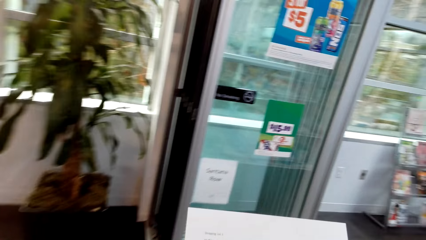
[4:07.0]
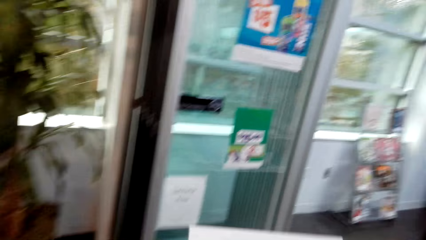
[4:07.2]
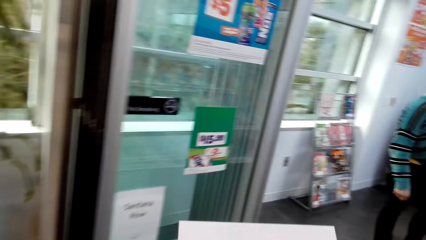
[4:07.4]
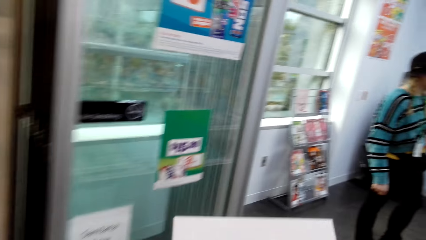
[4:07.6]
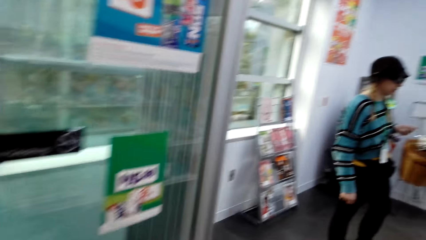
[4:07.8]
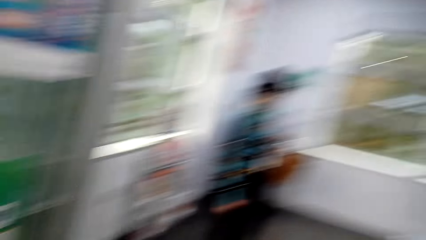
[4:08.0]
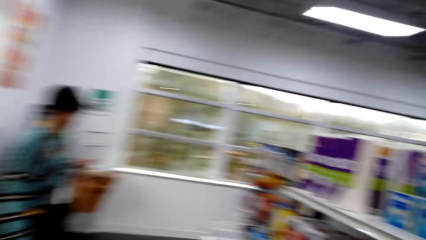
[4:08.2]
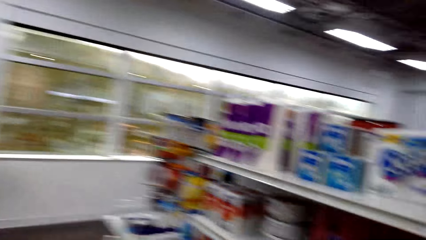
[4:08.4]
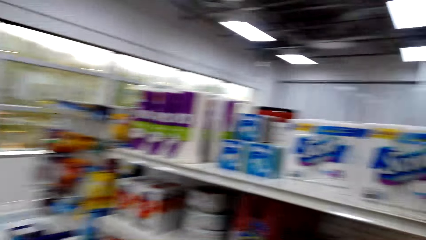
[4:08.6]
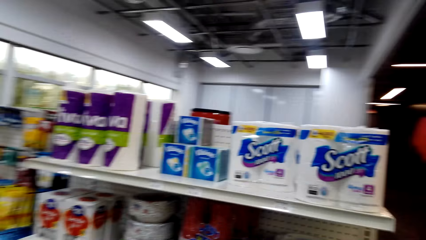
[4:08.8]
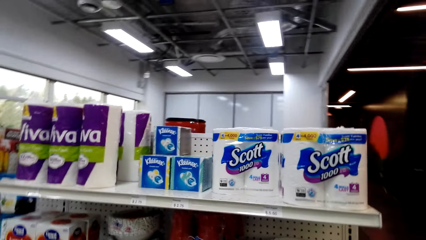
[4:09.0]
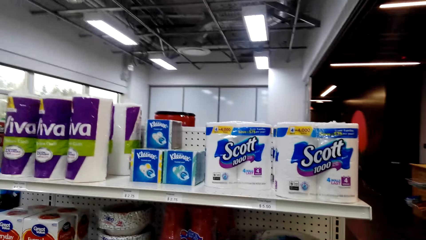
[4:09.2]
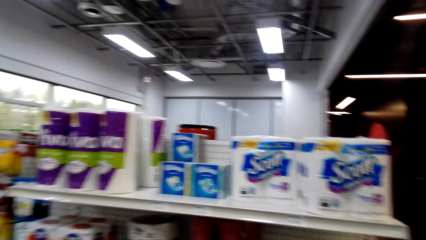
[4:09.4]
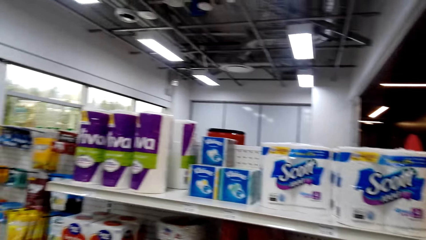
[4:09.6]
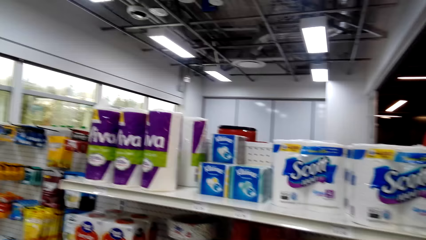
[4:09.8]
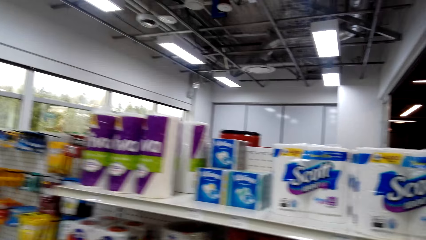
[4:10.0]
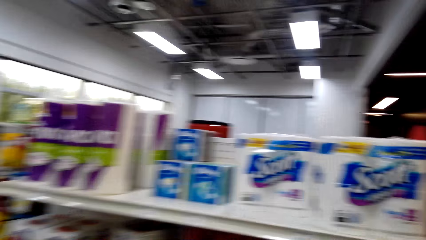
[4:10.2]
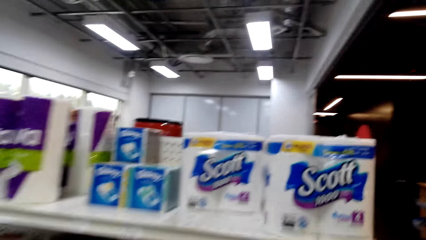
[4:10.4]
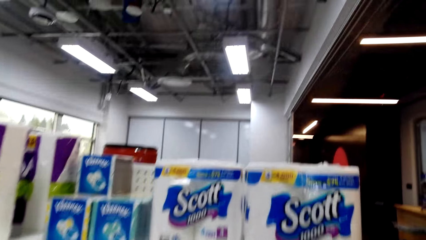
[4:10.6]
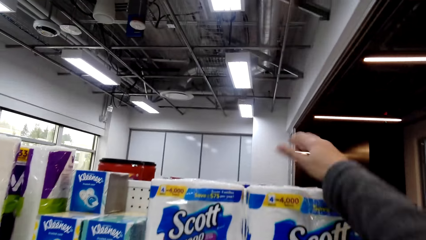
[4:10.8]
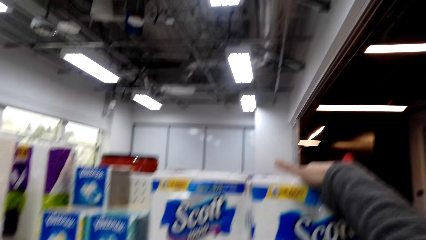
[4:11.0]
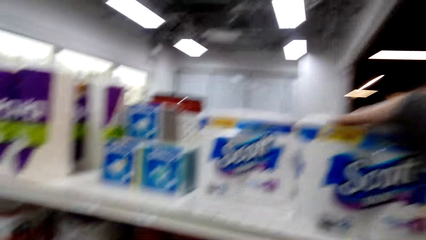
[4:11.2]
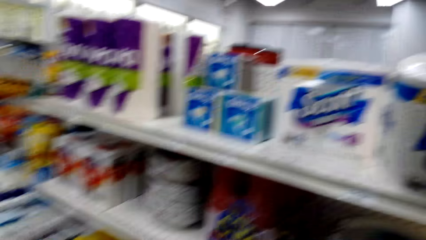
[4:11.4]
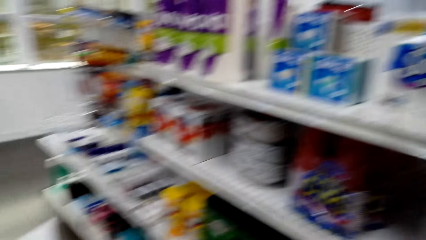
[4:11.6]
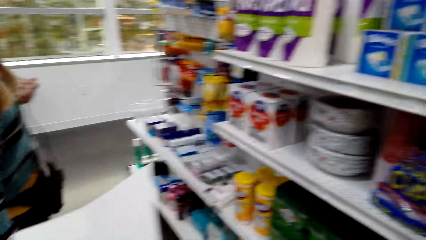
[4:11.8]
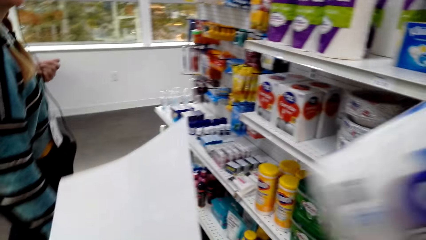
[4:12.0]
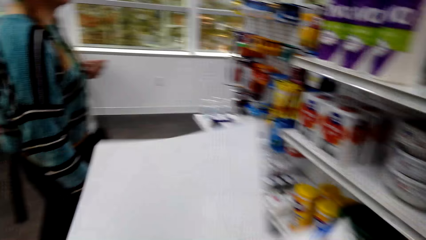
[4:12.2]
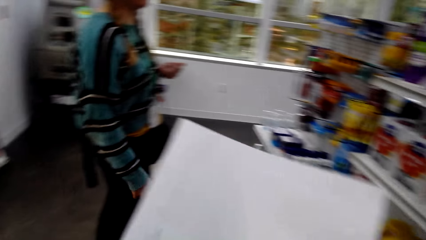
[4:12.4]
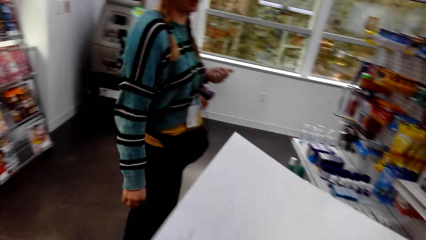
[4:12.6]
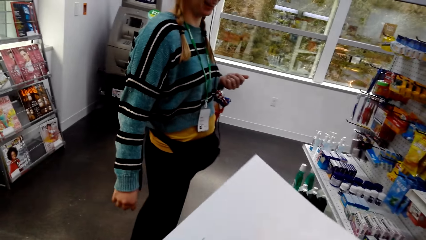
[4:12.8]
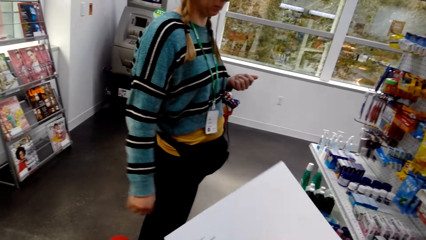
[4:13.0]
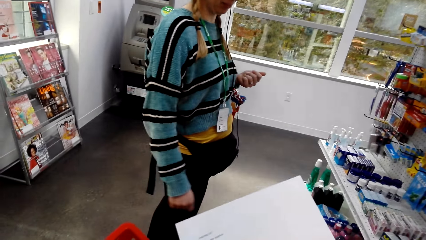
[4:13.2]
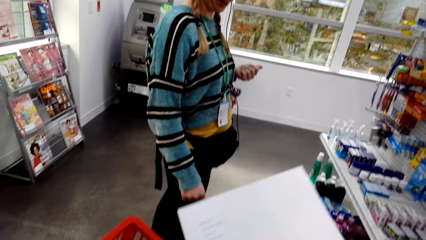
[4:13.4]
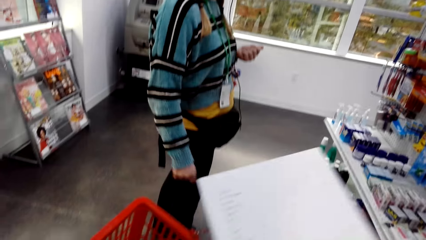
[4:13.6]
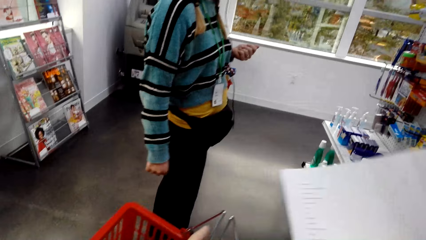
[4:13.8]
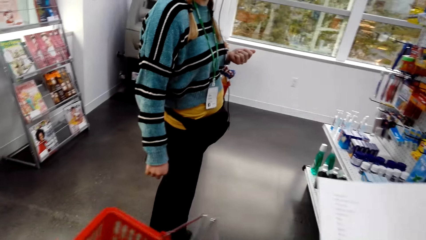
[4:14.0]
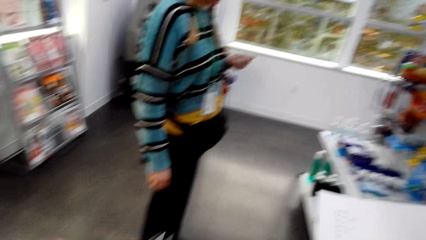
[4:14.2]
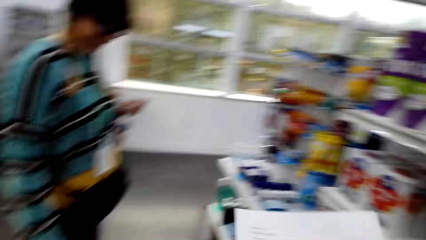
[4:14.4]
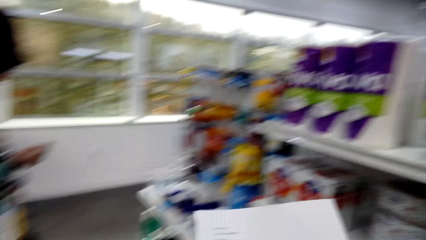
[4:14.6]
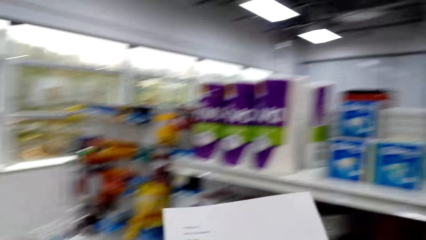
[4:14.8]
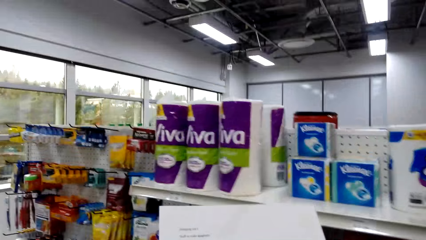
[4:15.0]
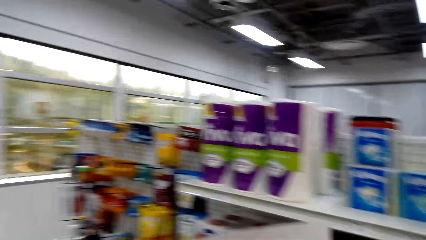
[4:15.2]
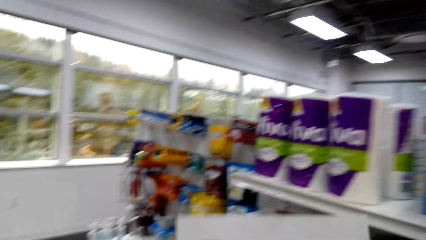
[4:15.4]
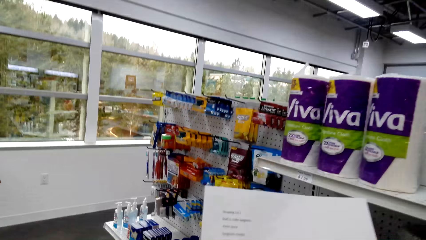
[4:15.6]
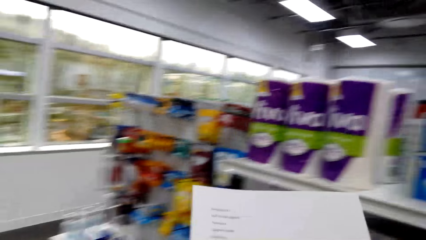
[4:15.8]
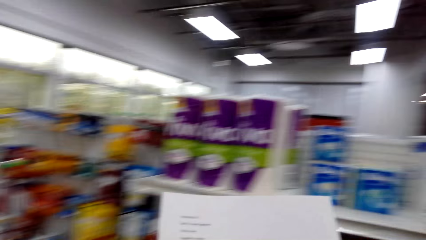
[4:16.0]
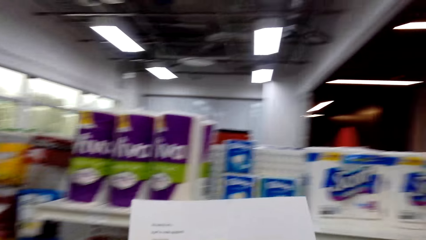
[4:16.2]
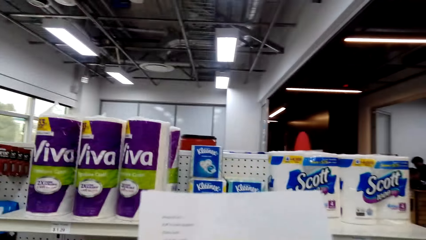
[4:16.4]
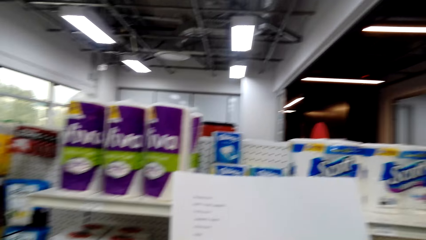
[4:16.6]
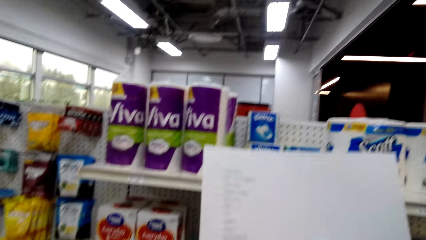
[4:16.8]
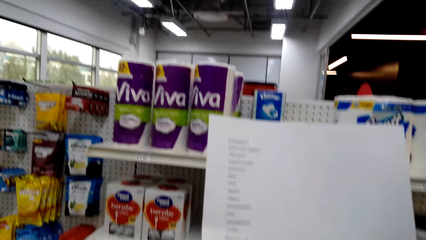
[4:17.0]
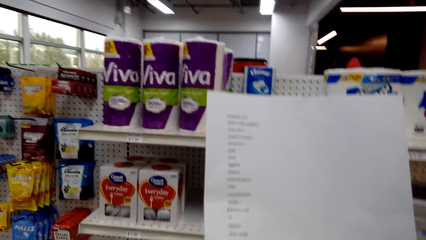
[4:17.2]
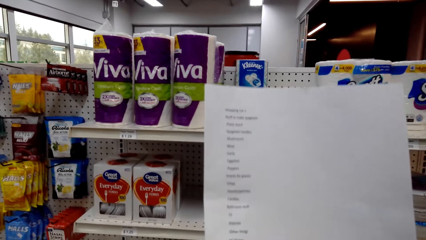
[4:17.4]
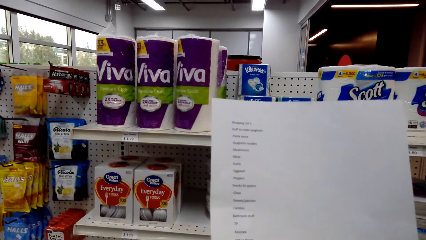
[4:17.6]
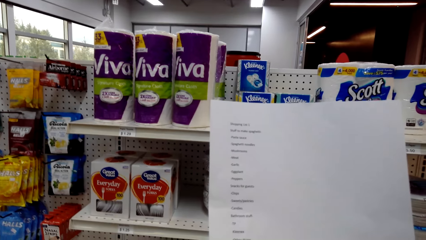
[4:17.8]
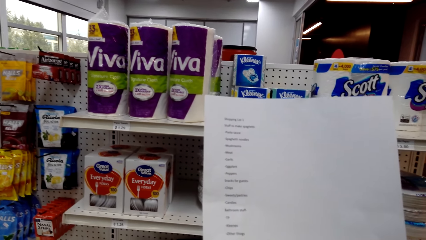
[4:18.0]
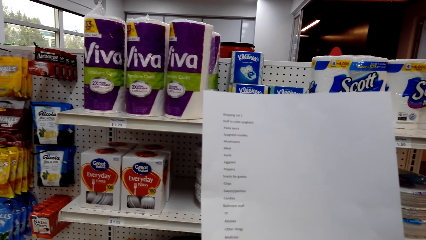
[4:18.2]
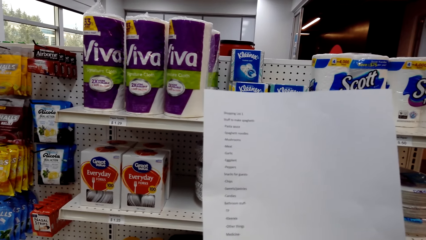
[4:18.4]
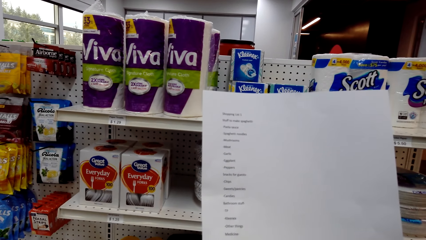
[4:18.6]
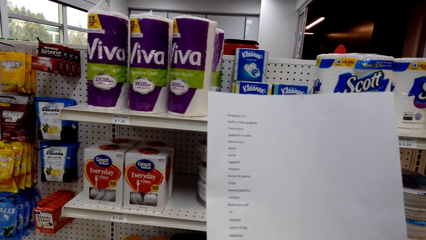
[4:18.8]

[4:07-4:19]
The camera wearer looks at the item on the shelf. She stretches her hand towards the shelf. She picks Scots tissue. She touches the tissue on the shelf. She puts the tissue in the trolley basket. She reads the shopping list or piece of paper.

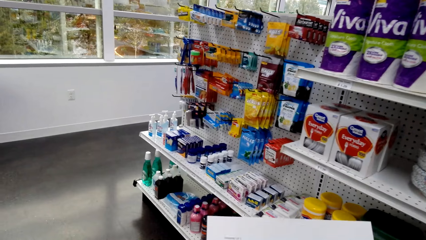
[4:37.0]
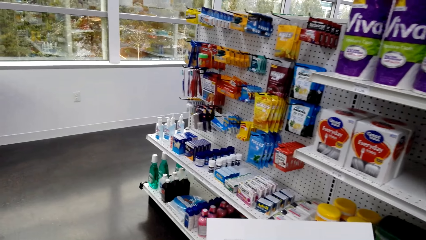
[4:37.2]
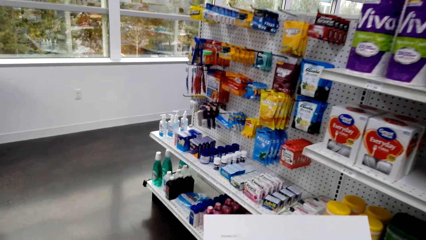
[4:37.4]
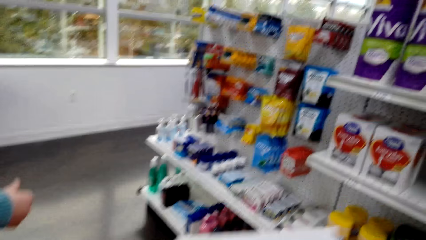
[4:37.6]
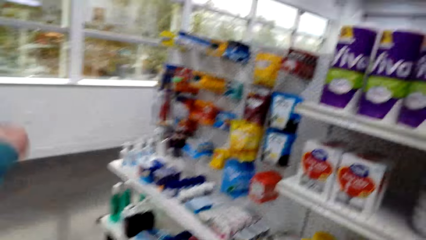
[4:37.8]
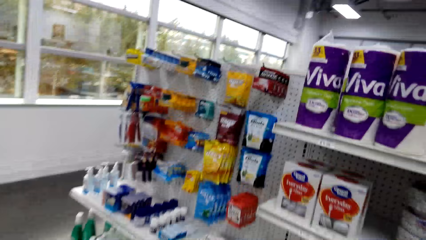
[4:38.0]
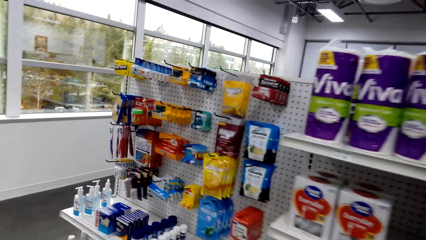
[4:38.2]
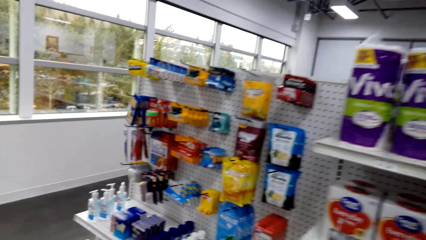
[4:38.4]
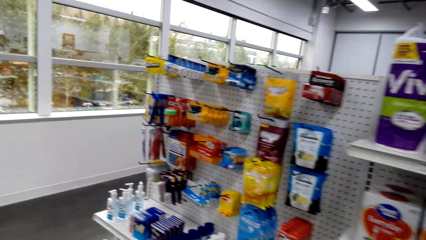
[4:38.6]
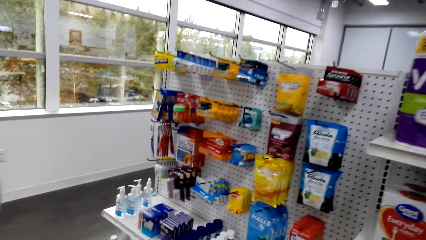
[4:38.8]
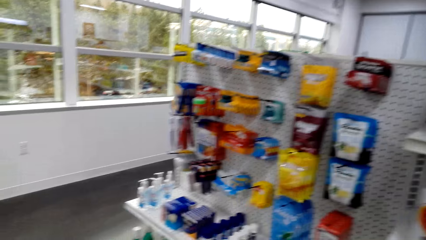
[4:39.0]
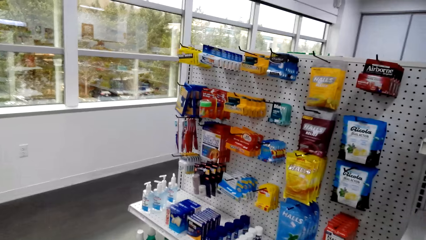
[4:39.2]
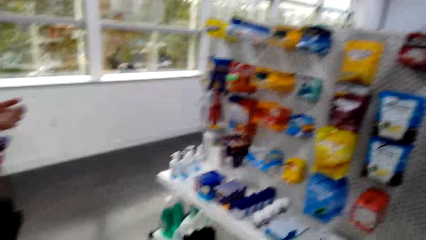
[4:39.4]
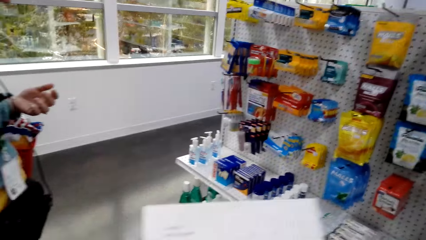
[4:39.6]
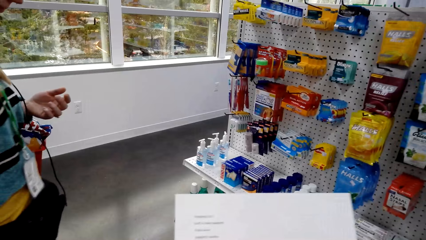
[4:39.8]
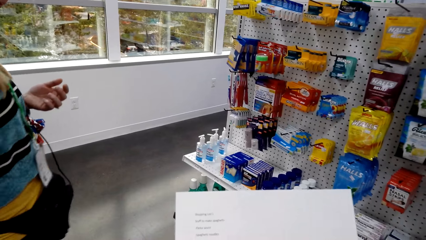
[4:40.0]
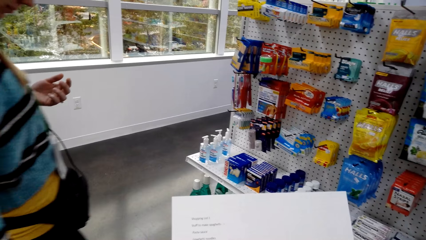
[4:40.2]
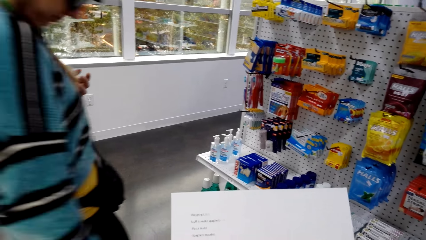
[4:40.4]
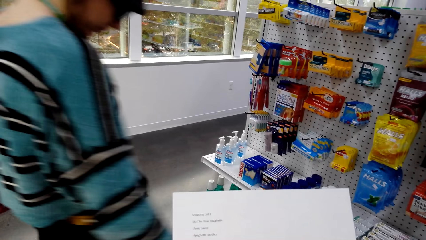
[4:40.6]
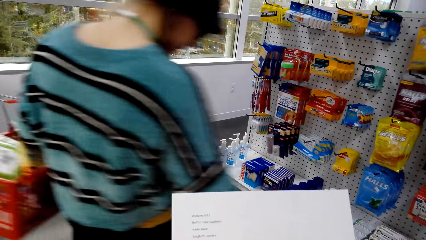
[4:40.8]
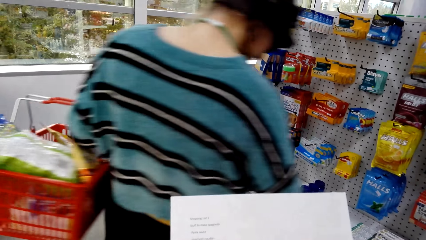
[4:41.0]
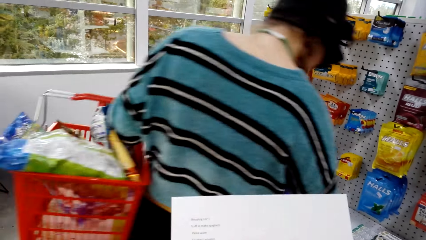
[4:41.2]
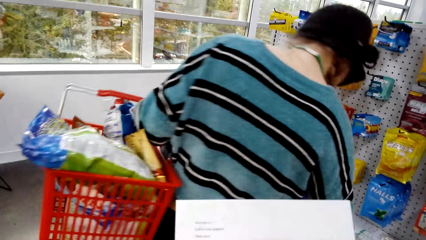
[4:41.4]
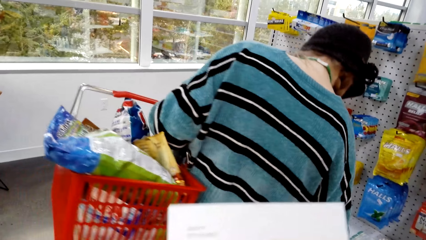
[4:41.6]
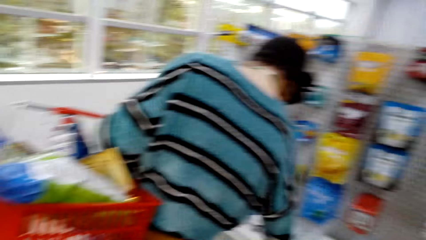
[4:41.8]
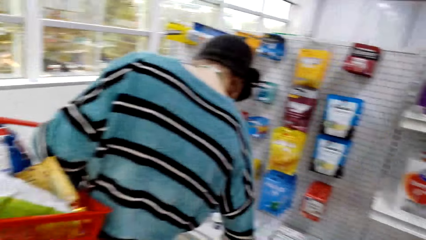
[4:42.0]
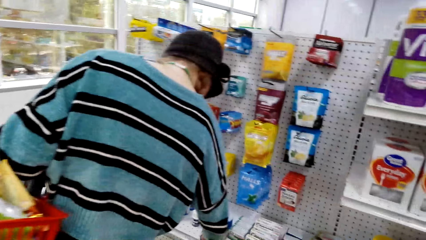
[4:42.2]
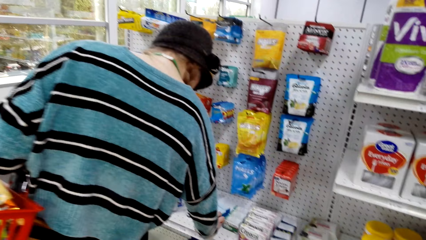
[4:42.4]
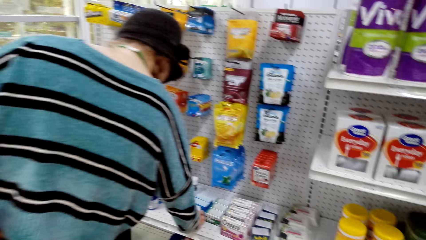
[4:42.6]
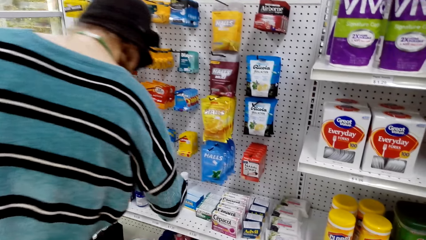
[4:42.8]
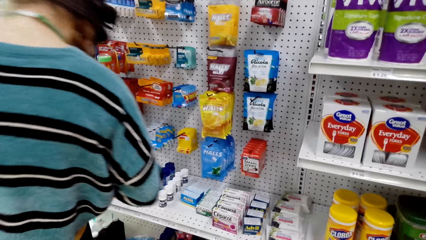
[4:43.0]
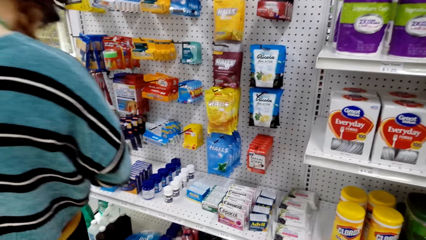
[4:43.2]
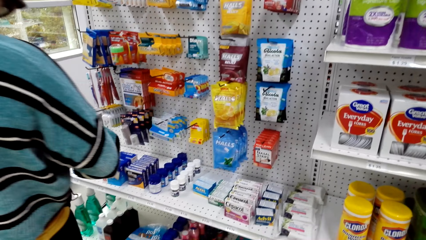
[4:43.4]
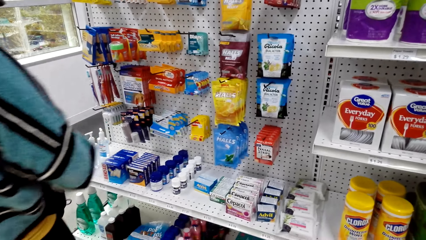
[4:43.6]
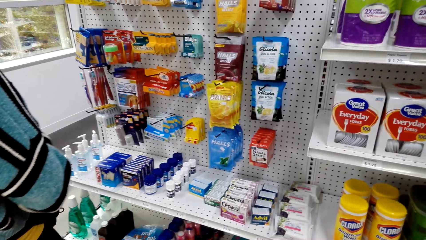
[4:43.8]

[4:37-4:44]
The camera wearer converses. They look at the piece of paper.
